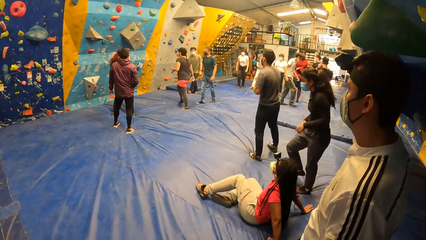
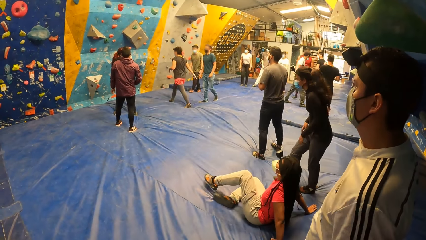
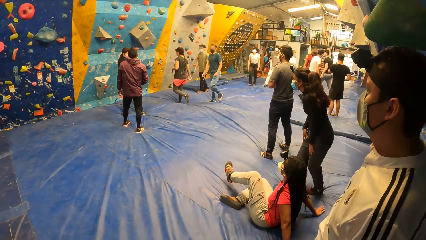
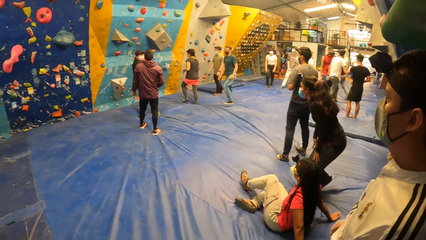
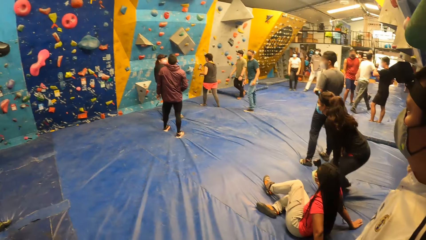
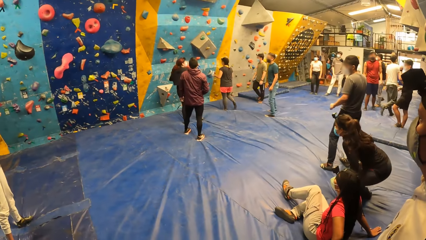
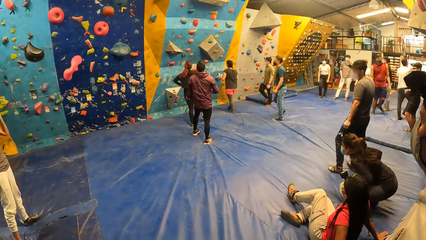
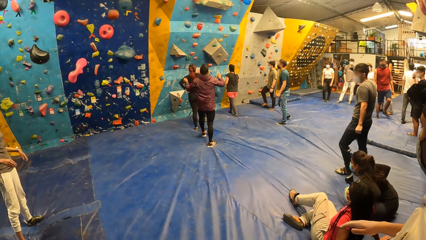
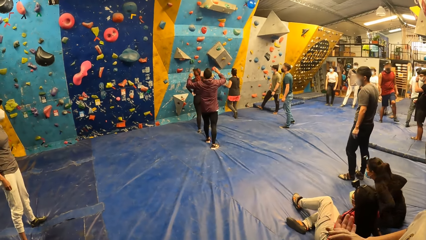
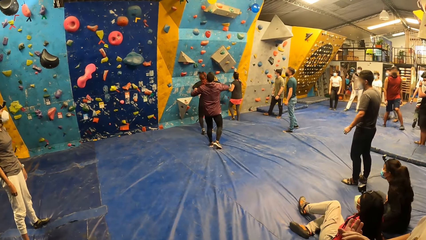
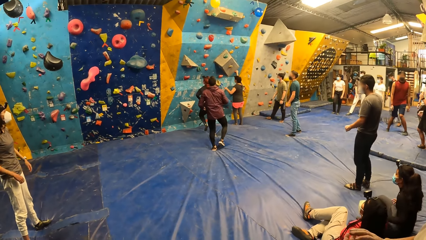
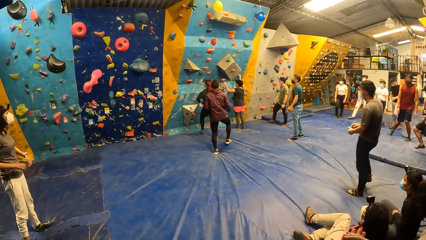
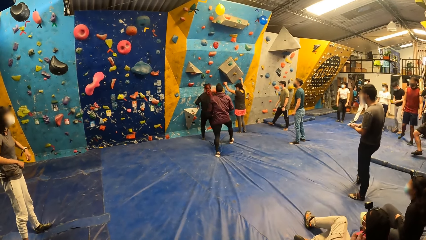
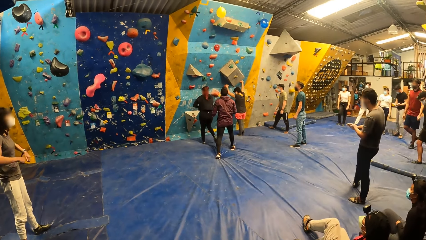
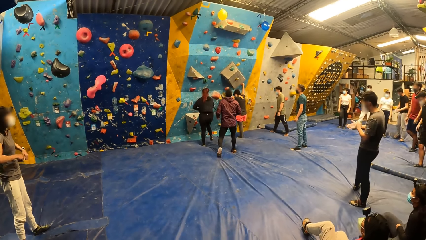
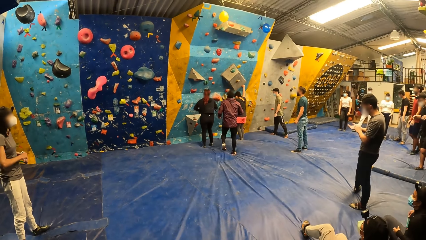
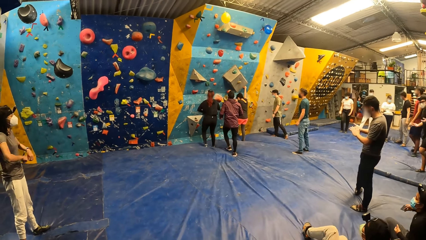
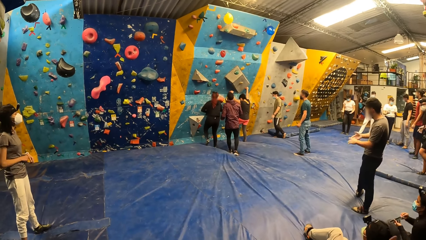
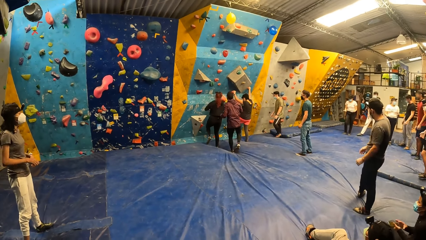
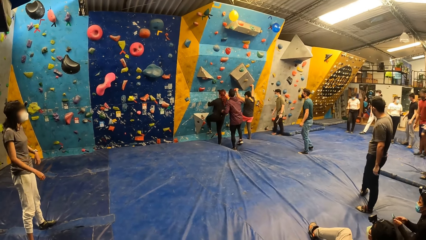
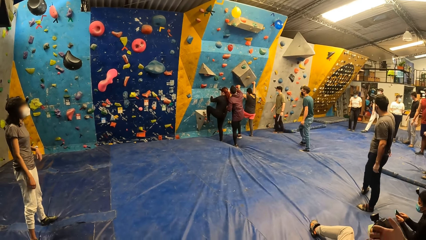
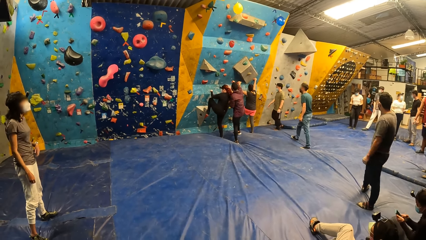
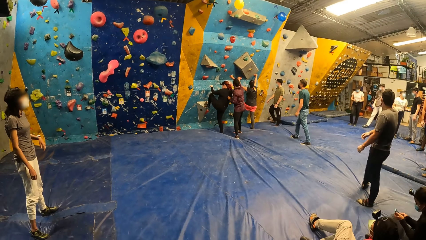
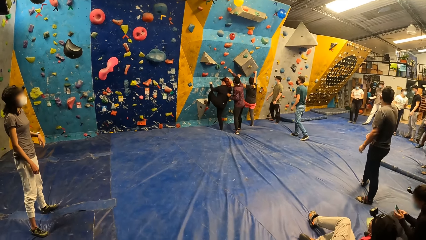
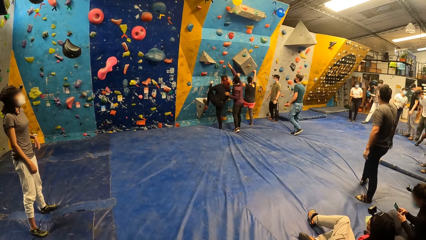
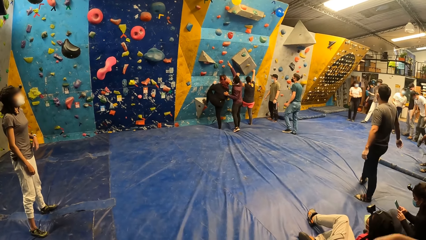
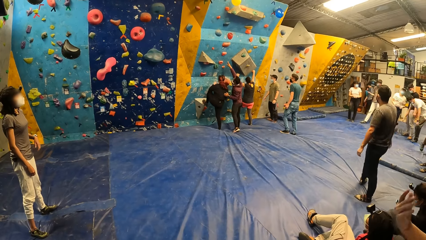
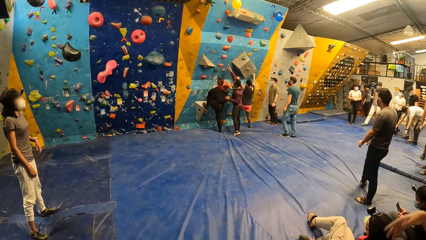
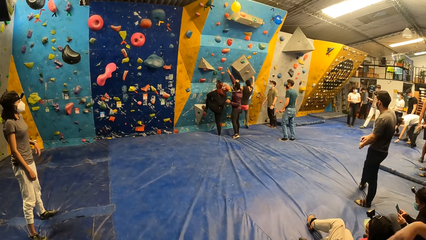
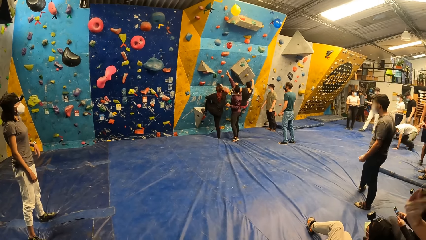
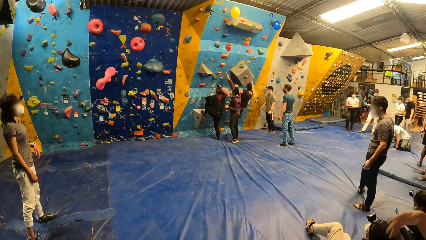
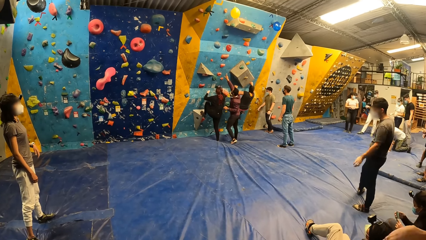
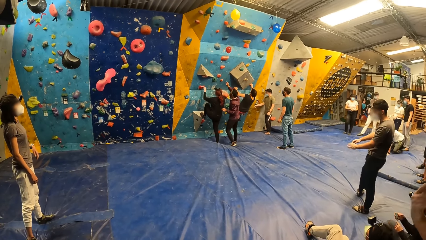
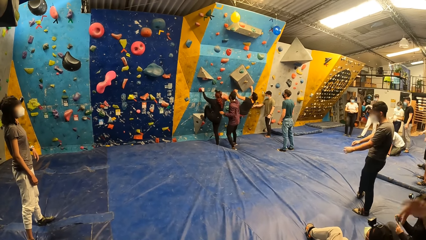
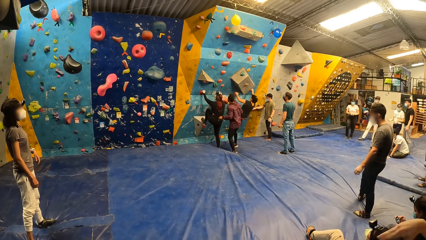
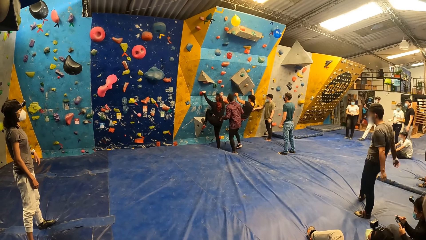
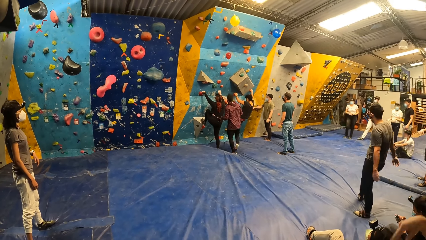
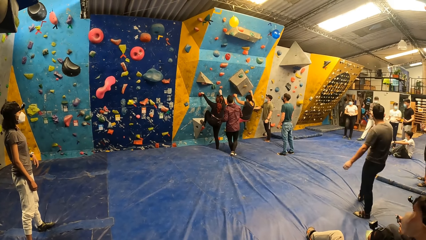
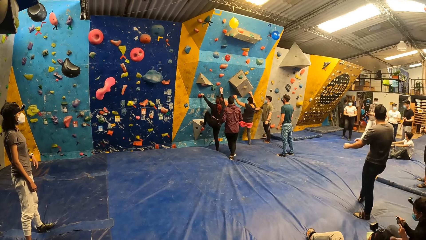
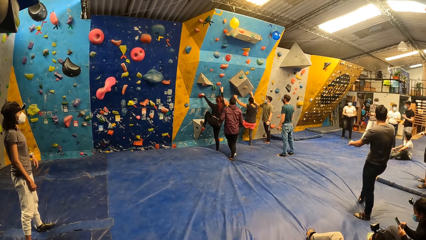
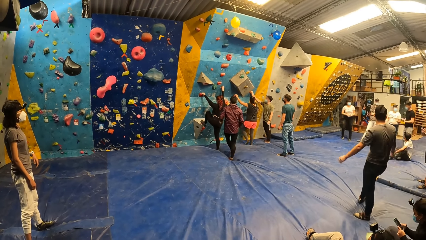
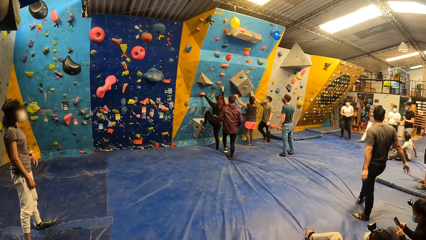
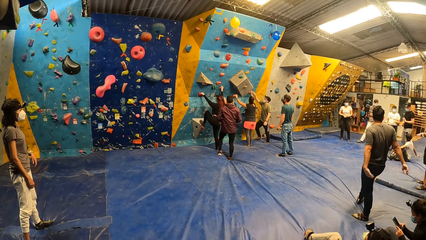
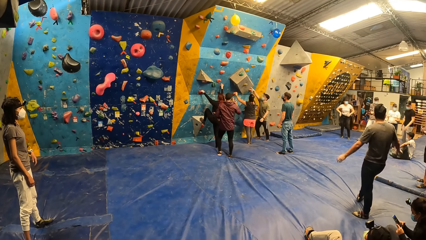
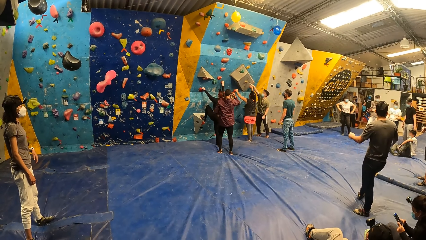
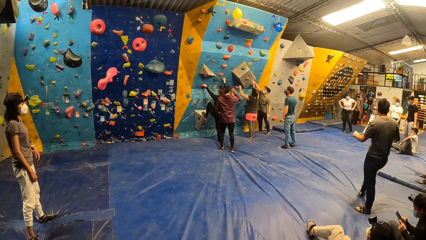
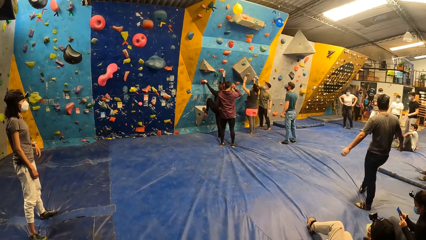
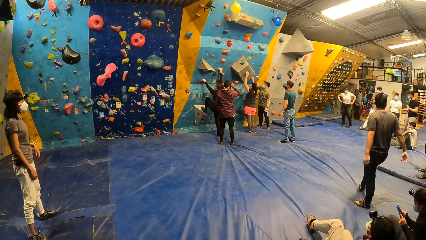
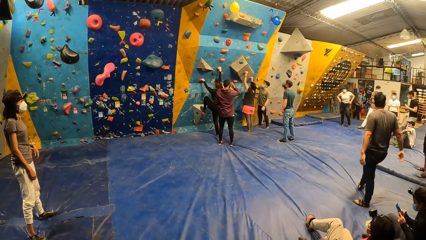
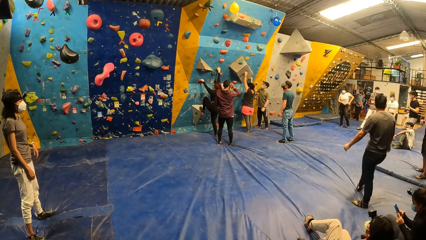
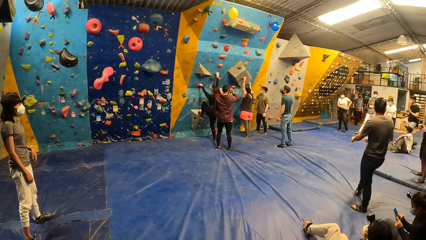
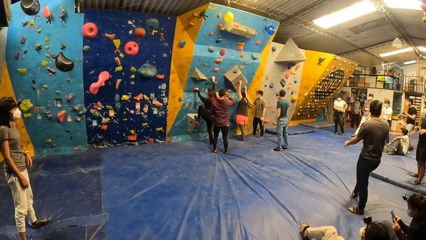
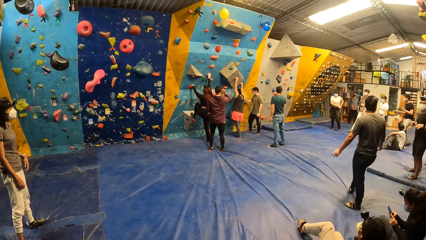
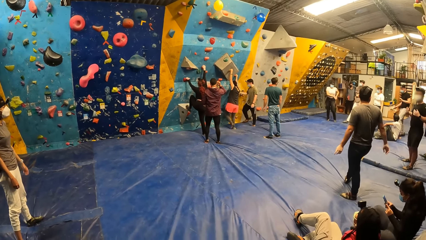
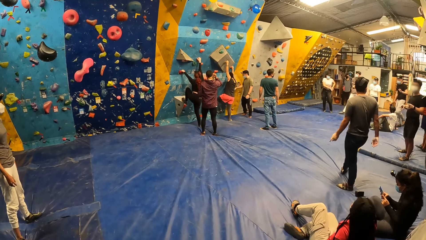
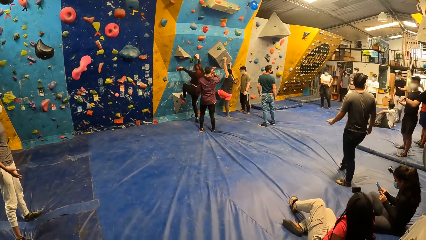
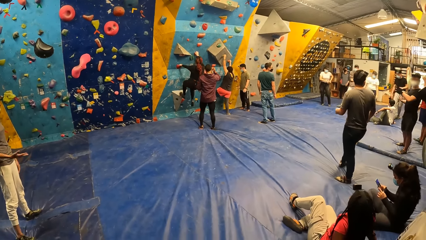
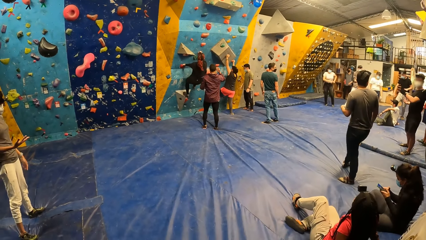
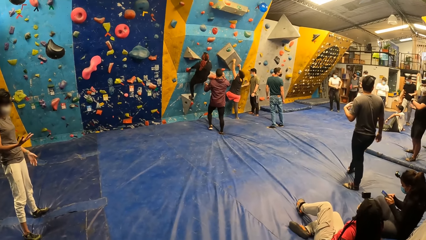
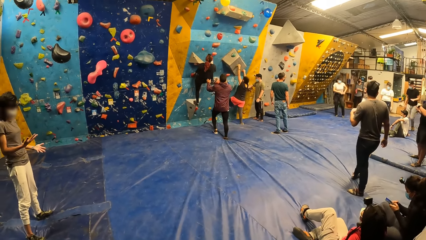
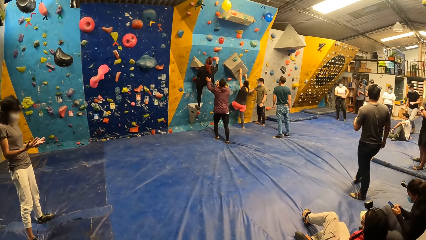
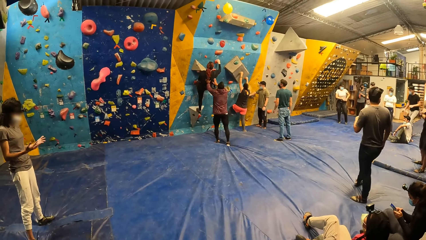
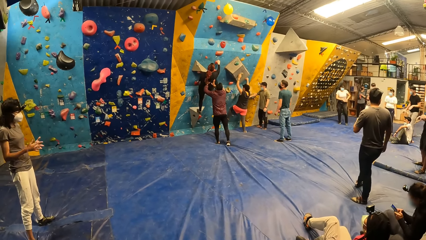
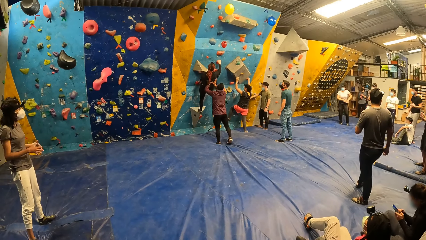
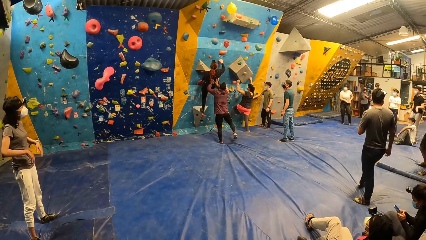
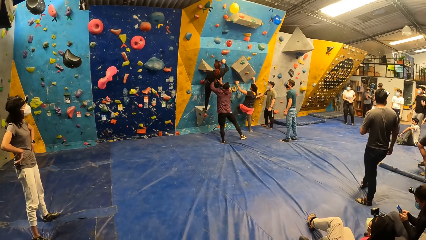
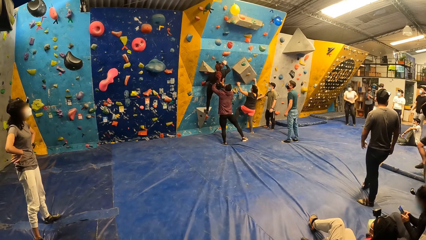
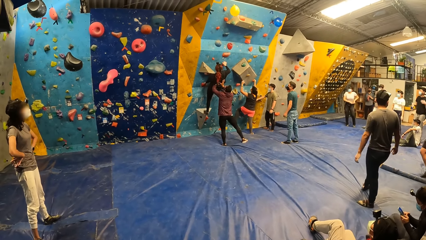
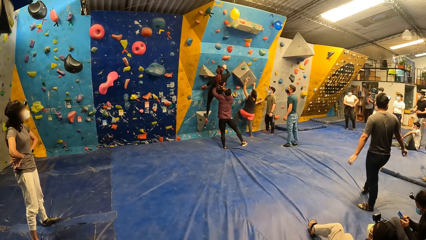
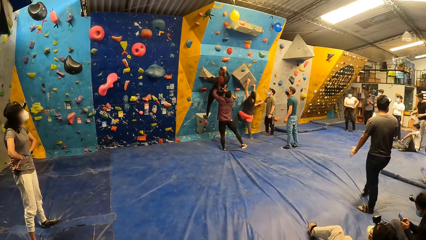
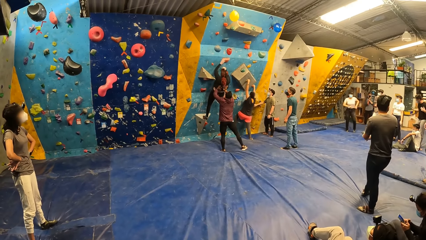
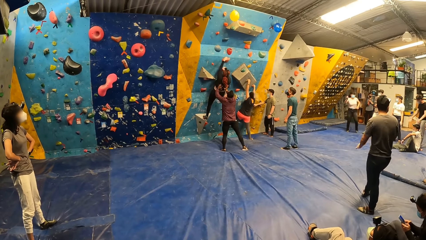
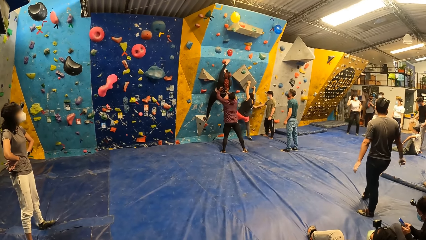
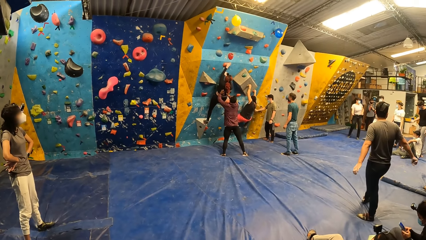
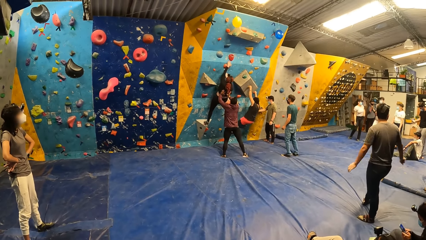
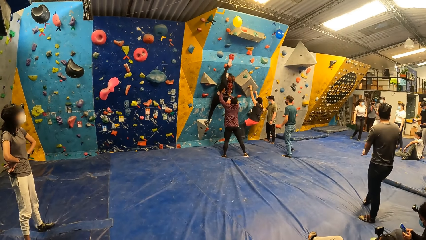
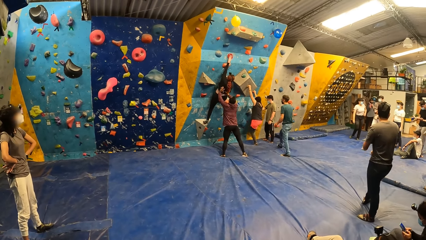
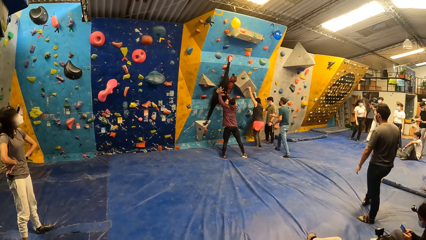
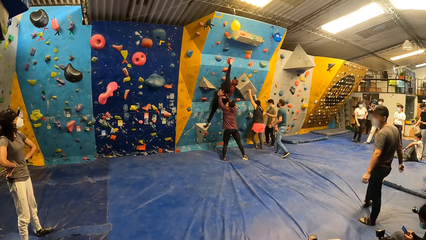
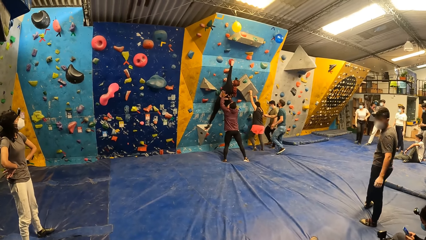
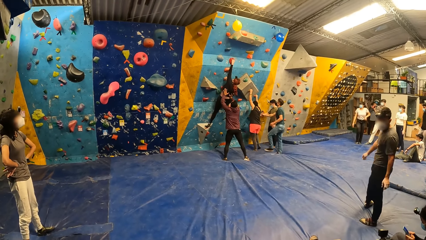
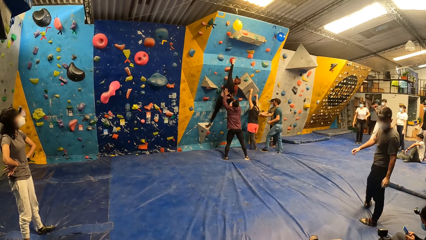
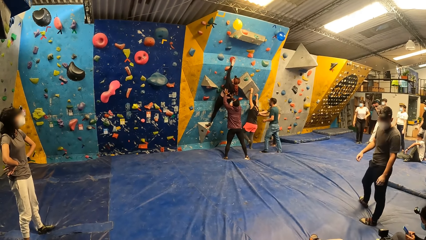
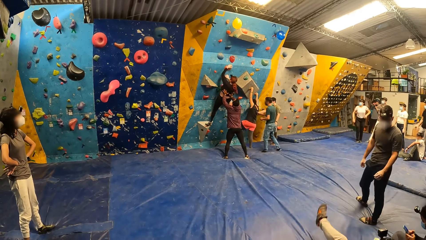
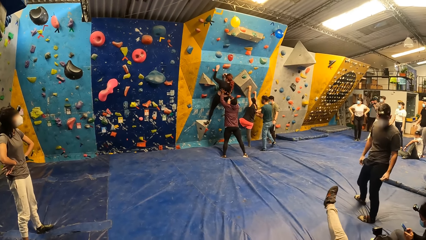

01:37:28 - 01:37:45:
A woman sits on the ground. Another woman gesticulates with both hands. A third woman climbs on the bouldering walls with both hands. A fourth woman climbs the bouldering wall with both hands. A man assists the fourth woman with both hands.
